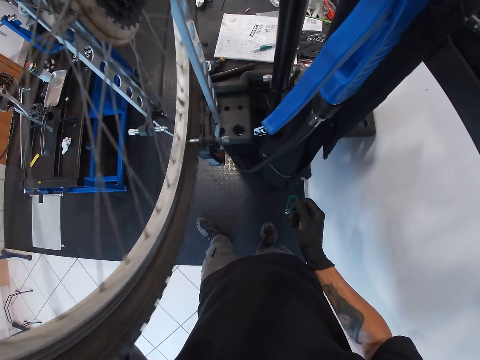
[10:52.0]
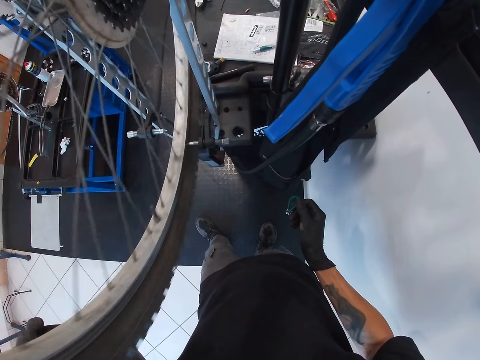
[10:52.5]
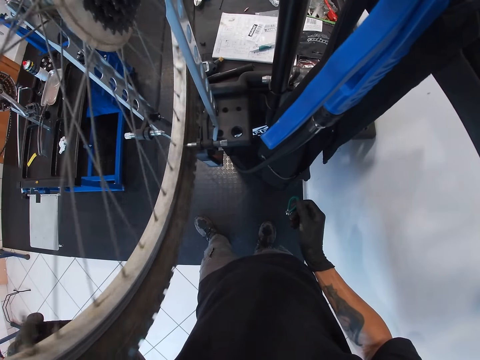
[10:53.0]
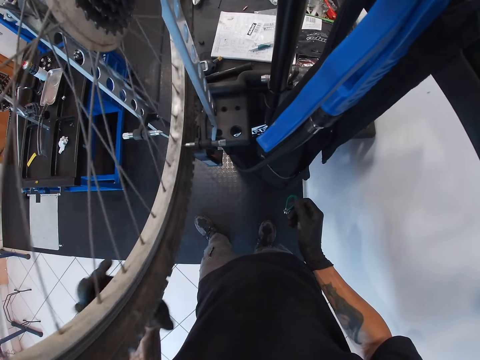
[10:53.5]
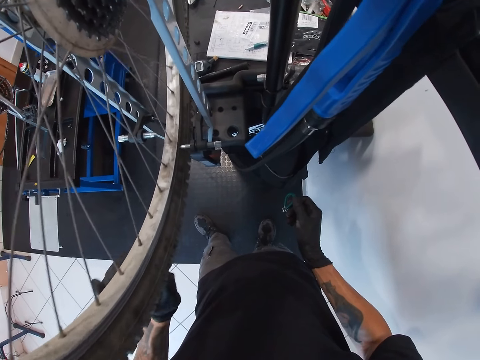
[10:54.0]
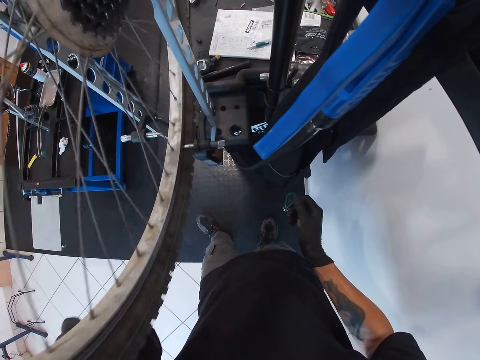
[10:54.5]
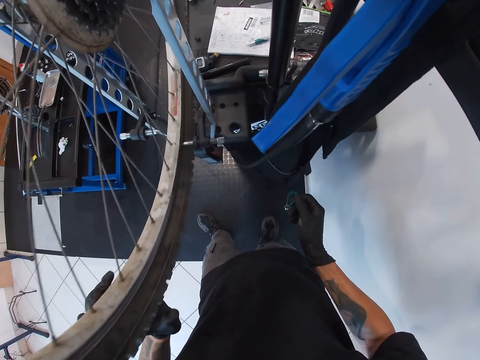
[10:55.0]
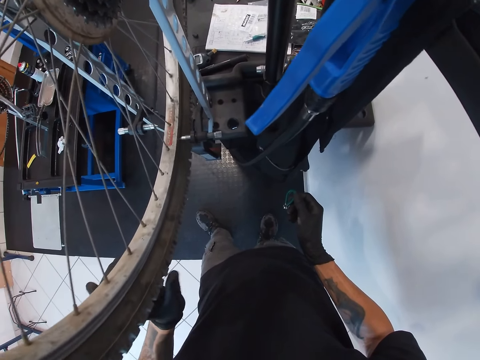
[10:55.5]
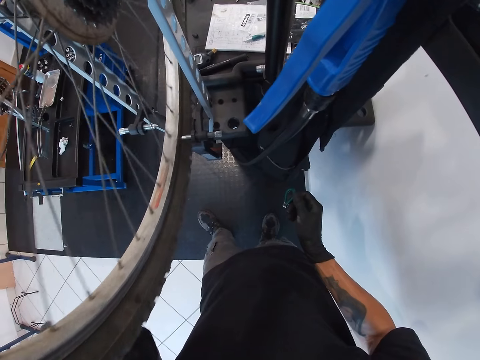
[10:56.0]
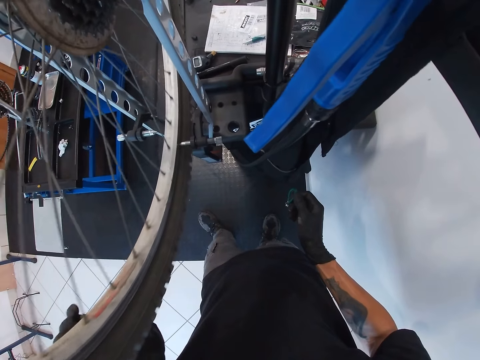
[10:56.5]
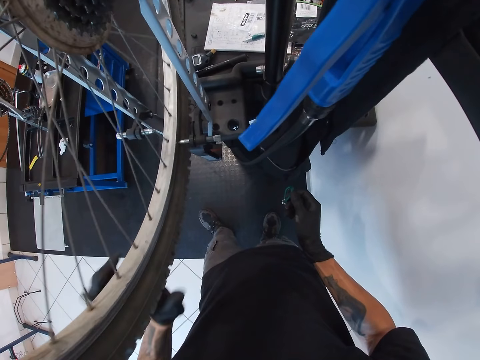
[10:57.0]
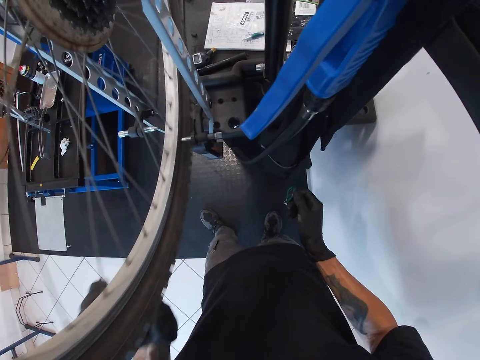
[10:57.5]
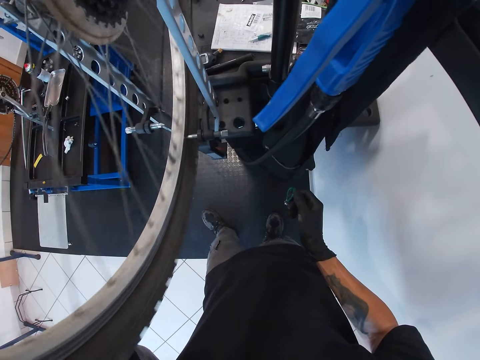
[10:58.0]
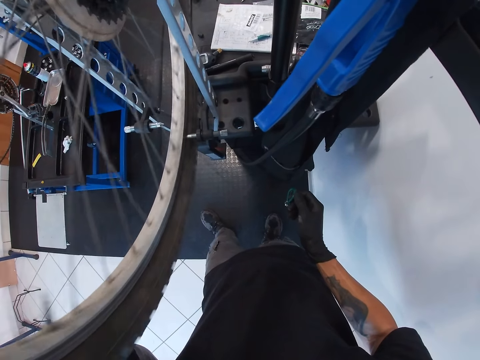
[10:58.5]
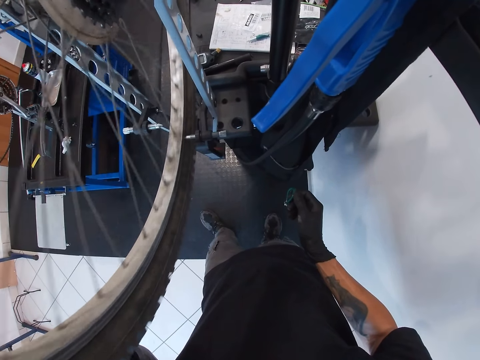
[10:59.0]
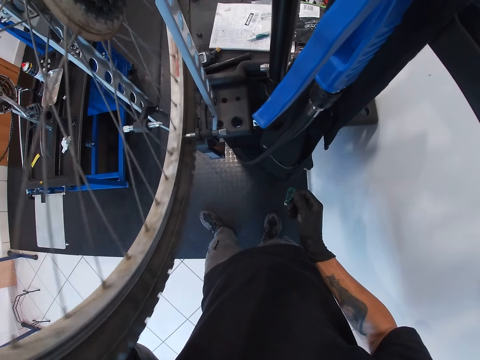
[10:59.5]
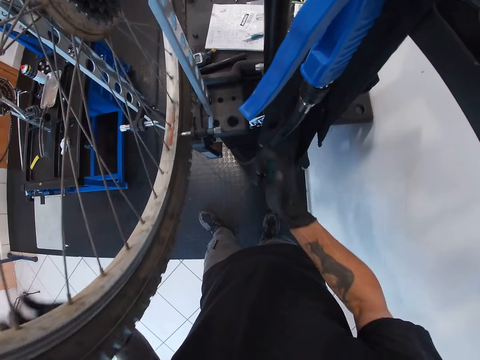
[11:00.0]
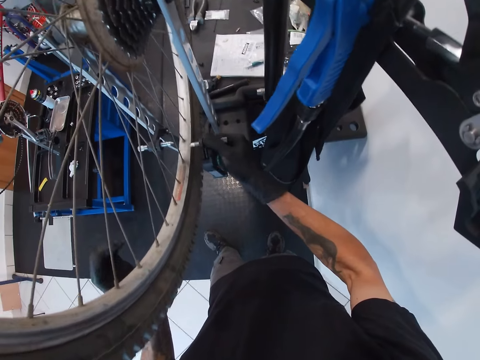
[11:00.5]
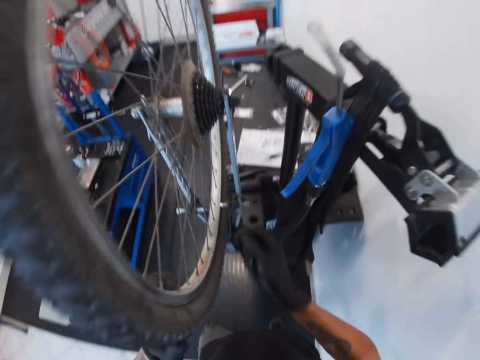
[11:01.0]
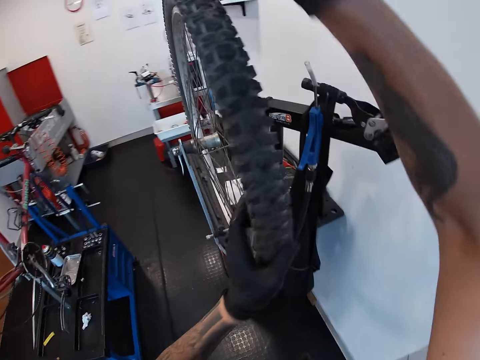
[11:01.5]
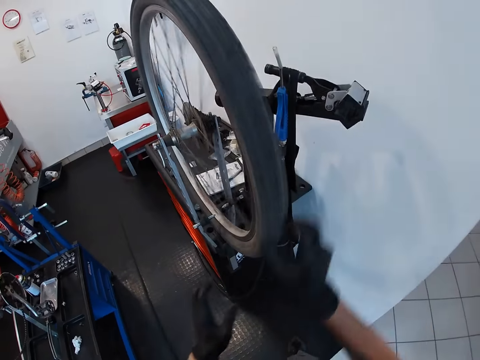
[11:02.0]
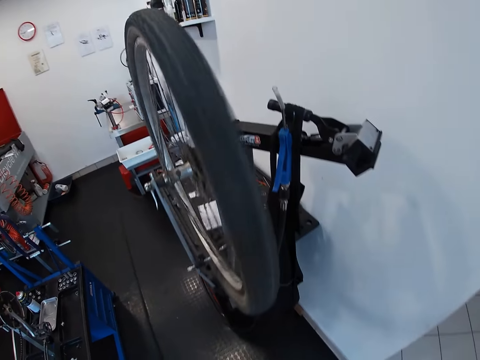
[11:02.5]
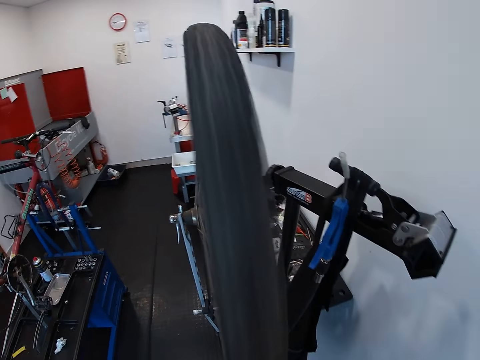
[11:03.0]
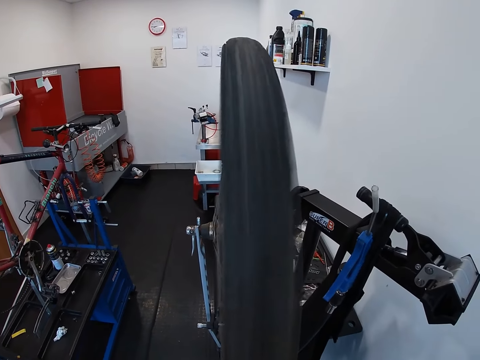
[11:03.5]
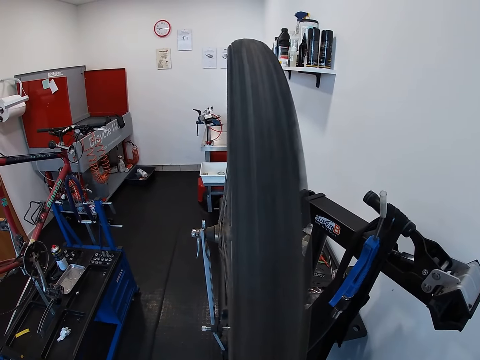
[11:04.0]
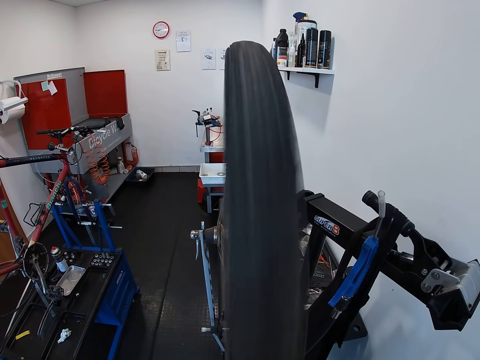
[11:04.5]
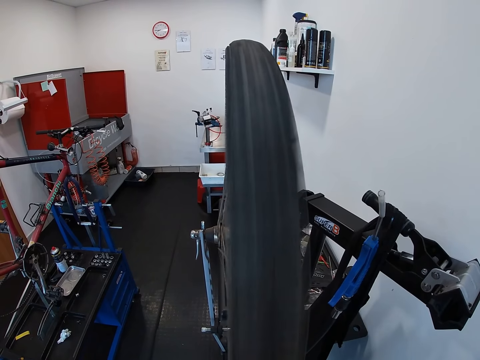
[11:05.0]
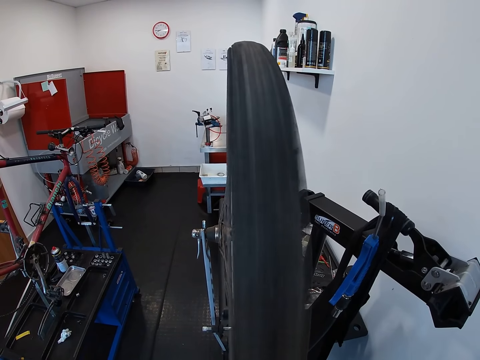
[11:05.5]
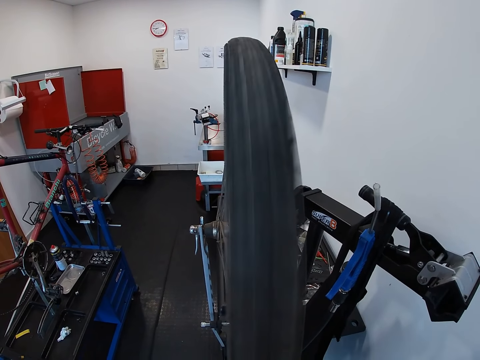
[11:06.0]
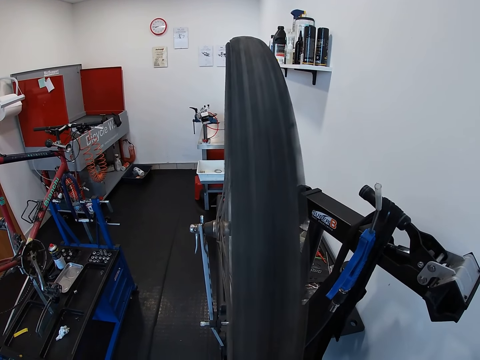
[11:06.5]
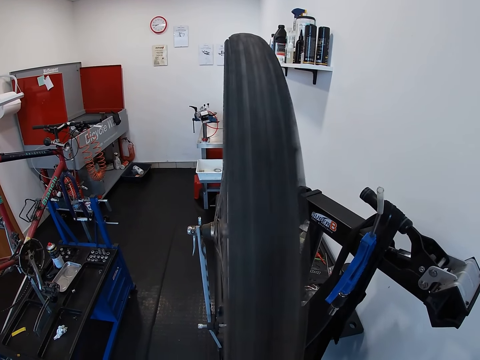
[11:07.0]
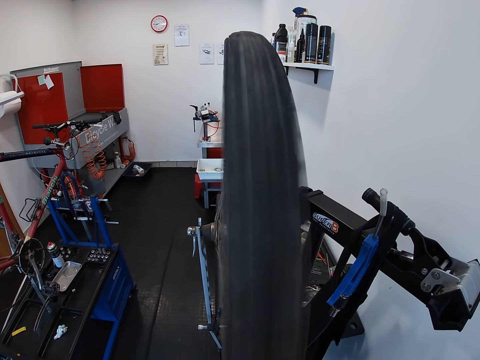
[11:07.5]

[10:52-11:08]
The camera wearer moves the adjustment knob with his right hand. He pulls the metal. He rotates the bicycle wheel with both hands. He looks at the wheel.

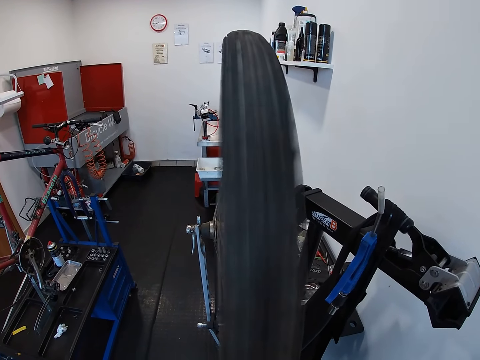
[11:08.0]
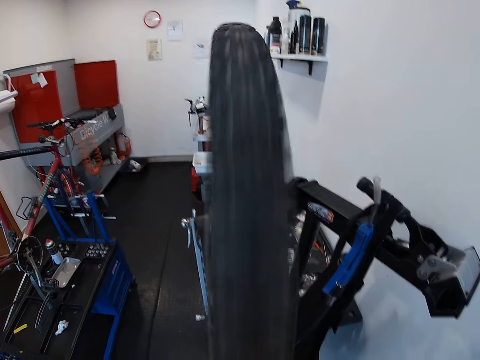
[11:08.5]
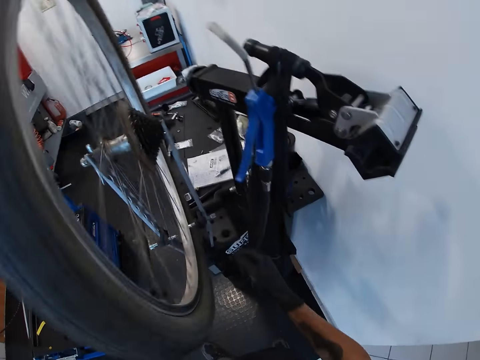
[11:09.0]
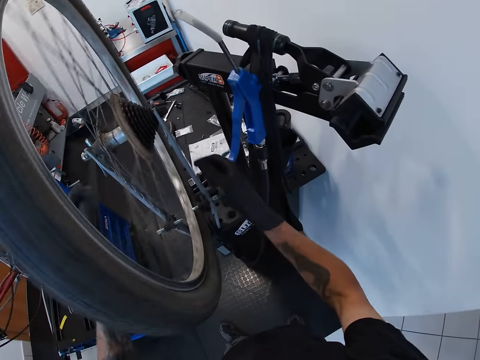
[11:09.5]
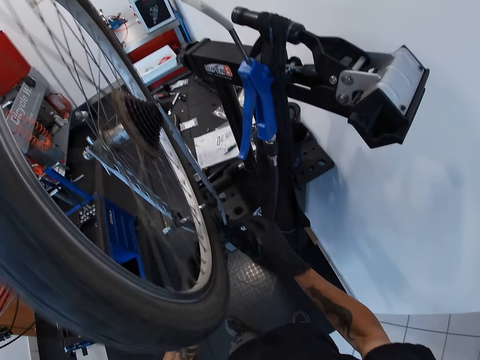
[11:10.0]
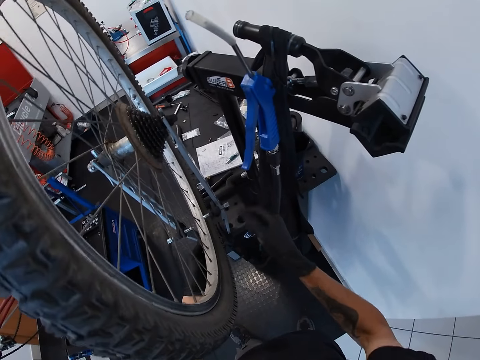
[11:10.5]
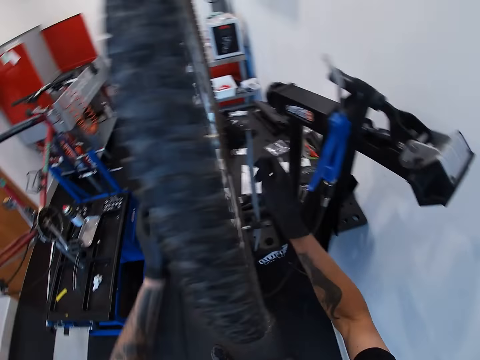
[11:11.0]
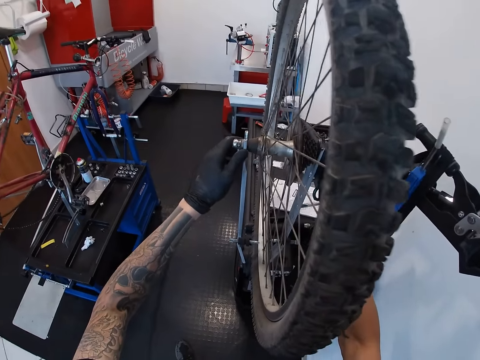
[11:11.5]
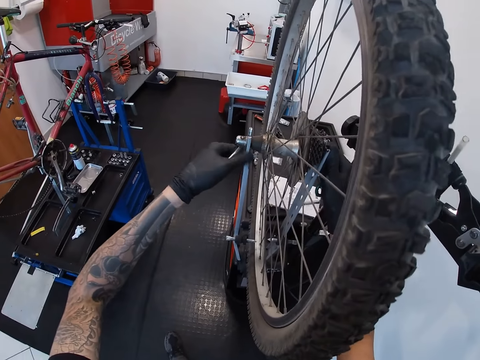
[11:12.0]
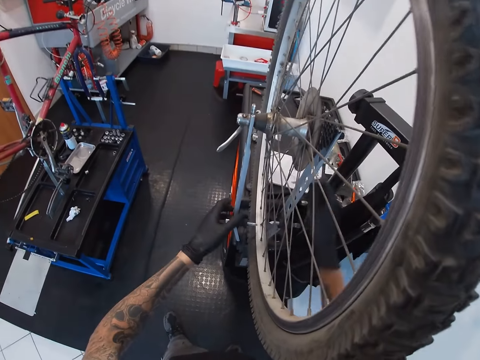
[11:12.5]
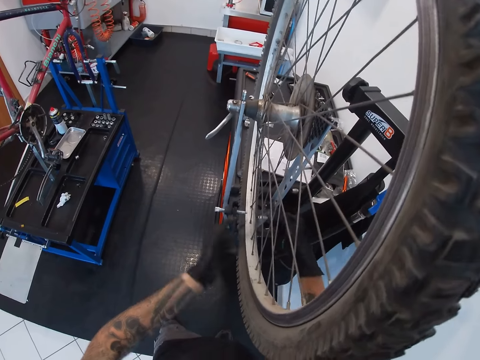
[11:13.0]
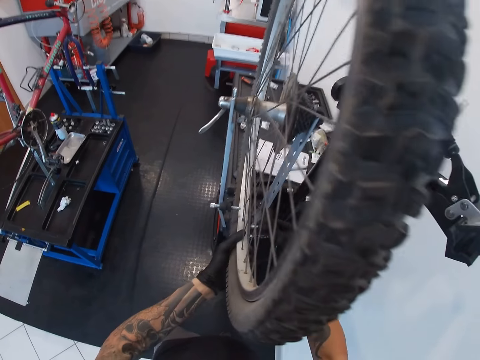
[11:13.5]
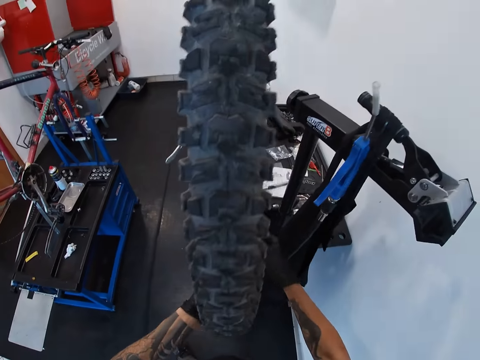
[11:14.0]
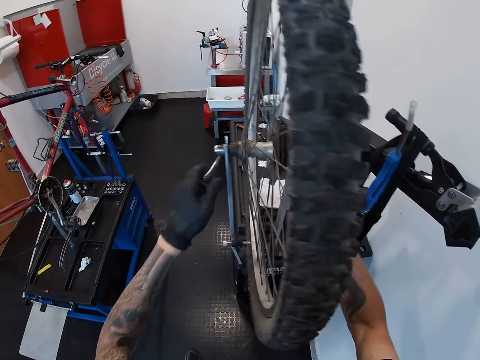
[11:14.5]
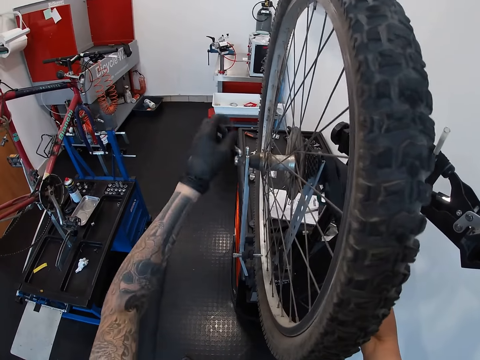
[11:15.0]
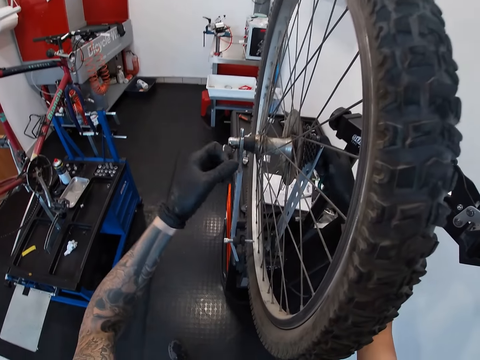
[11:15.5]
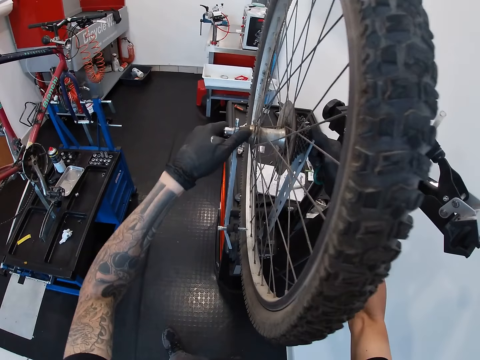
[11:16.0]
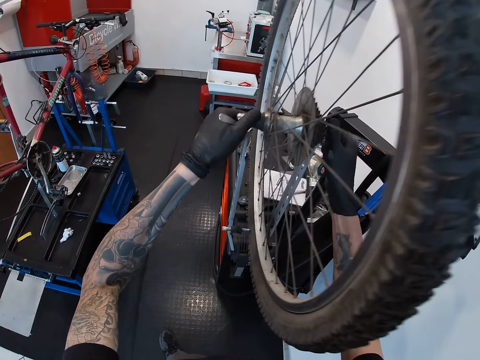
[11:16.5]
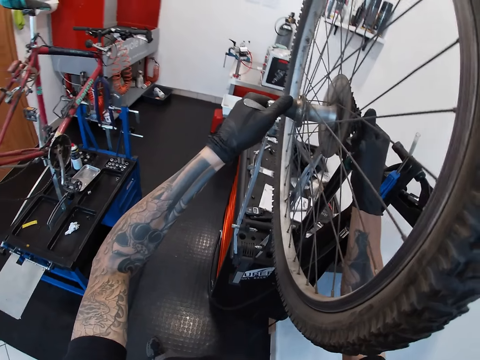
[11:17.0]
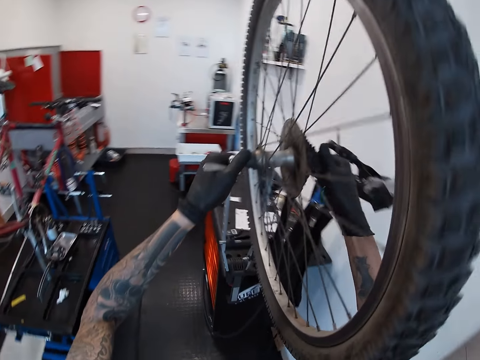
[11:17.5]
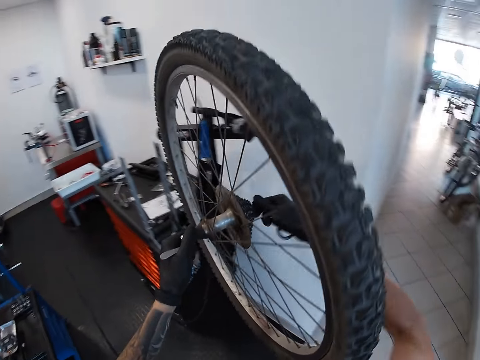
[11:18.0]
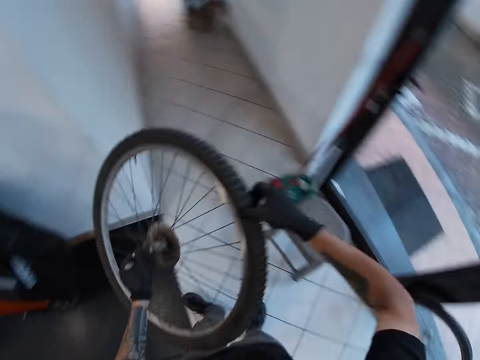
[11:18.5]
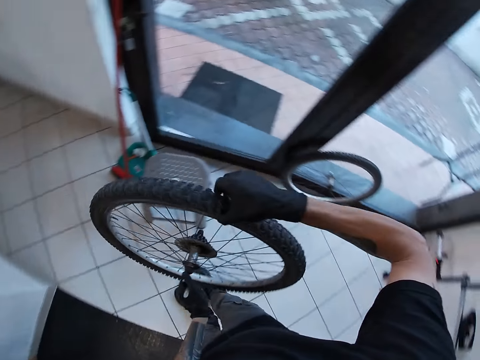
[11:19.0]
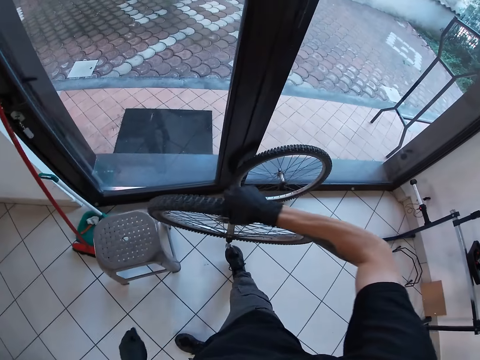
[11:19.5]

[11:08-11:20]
The camera wearer holds the bicycle wheel with his left hand. He loosens some wheel support handles with both hands. He stops the wheel. He moves the adjustment knob with his right hand. He holds the bicycle wheel with his left hand. He loosens the wheel support handles with both hands. He lifts the bicycle wheel from a wheel truing machine with both hands. He carries the wheel. He transfers the bicycle wheel from both hands to his right hand.
